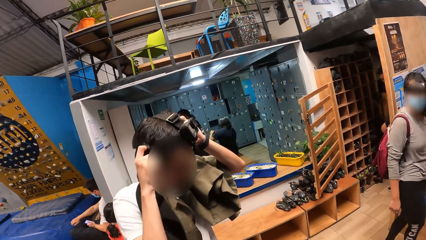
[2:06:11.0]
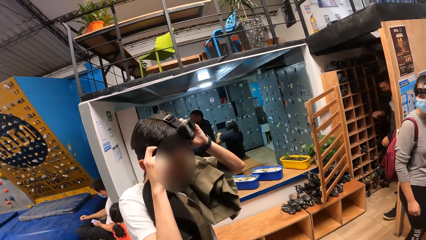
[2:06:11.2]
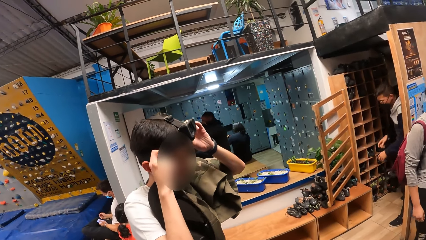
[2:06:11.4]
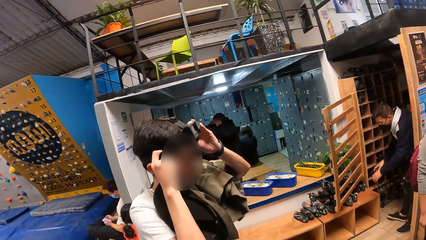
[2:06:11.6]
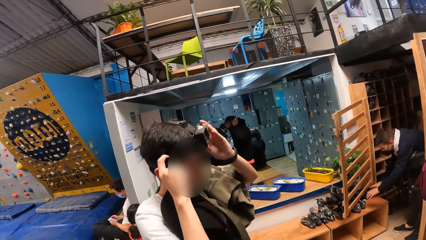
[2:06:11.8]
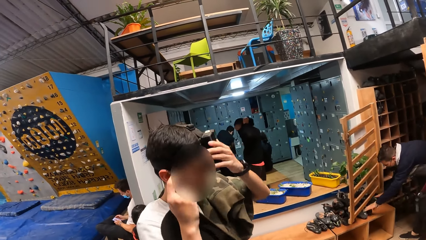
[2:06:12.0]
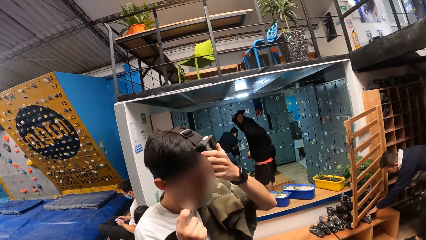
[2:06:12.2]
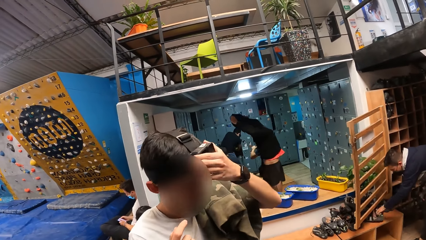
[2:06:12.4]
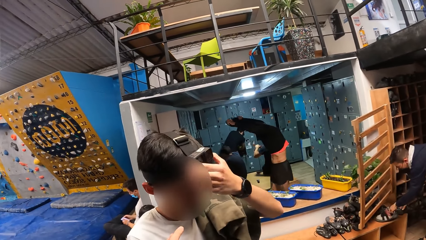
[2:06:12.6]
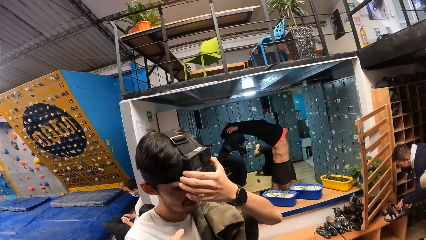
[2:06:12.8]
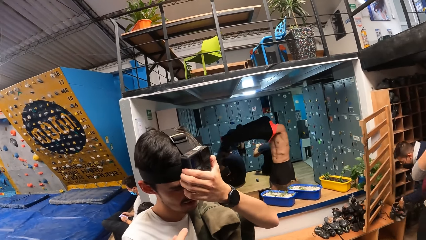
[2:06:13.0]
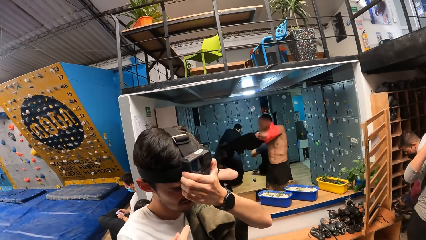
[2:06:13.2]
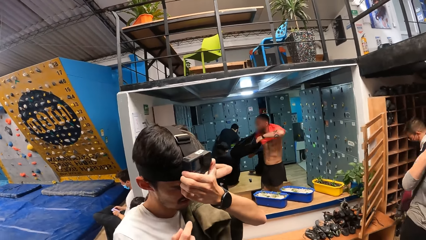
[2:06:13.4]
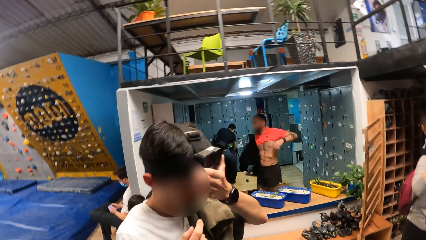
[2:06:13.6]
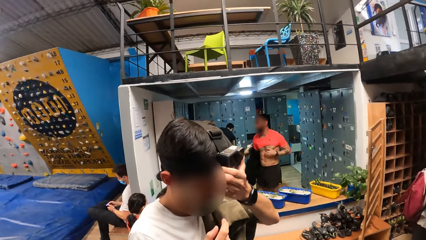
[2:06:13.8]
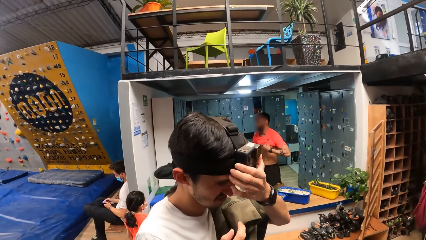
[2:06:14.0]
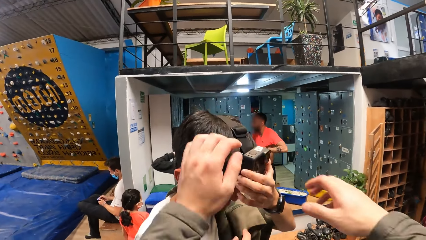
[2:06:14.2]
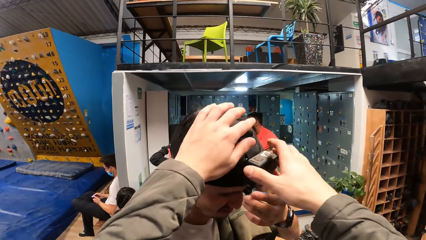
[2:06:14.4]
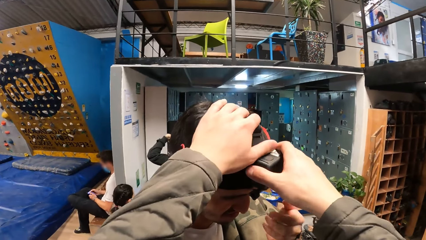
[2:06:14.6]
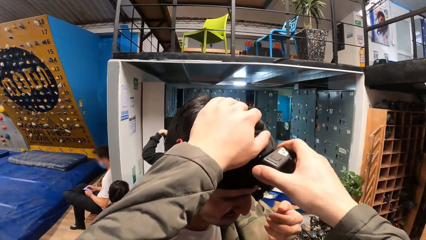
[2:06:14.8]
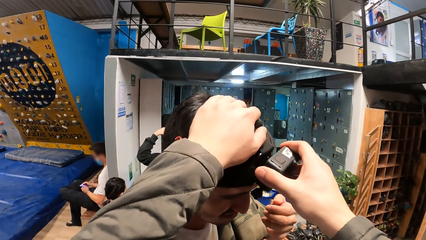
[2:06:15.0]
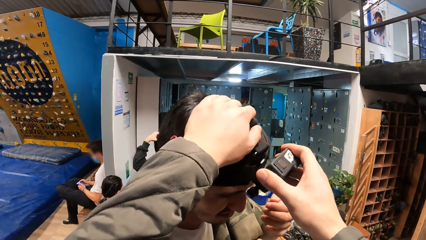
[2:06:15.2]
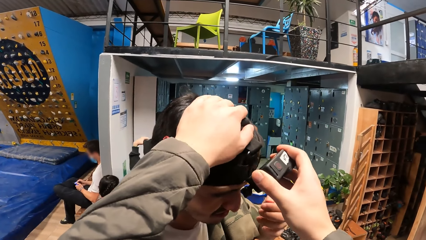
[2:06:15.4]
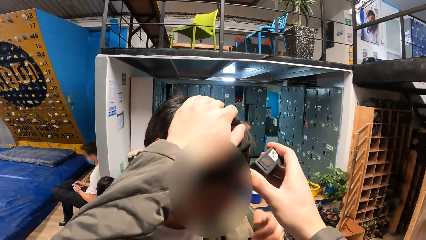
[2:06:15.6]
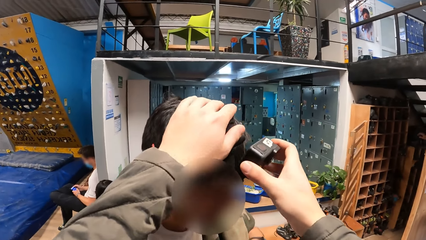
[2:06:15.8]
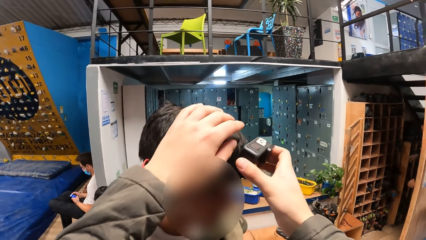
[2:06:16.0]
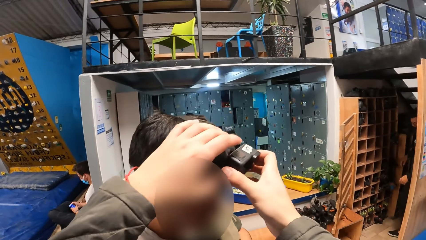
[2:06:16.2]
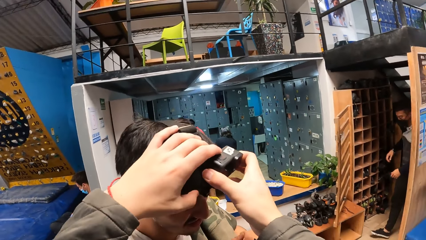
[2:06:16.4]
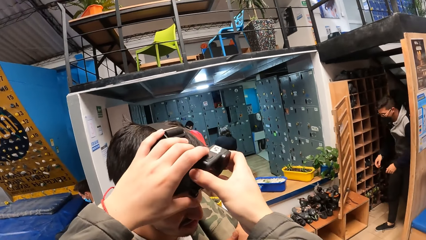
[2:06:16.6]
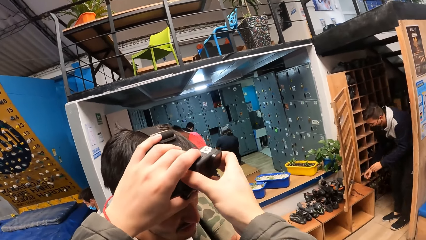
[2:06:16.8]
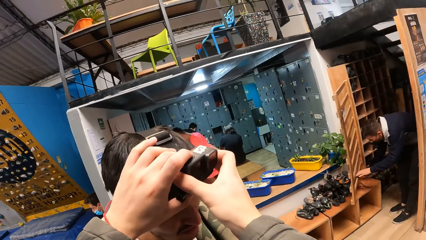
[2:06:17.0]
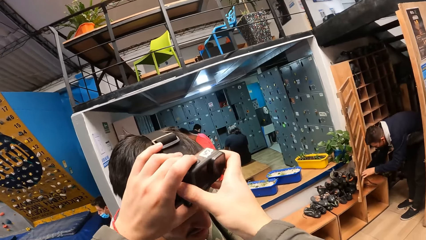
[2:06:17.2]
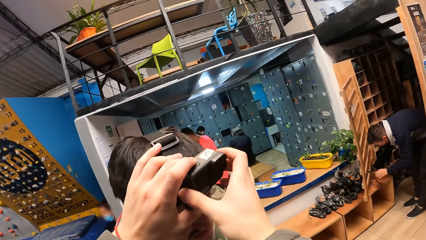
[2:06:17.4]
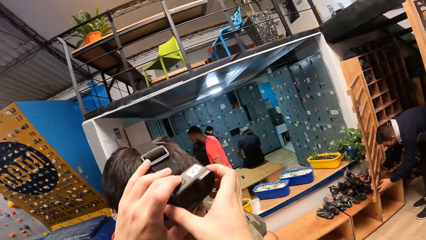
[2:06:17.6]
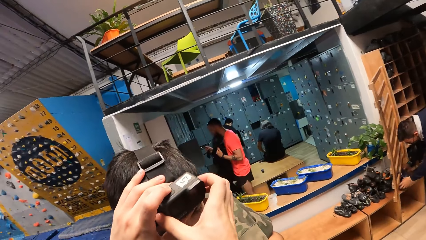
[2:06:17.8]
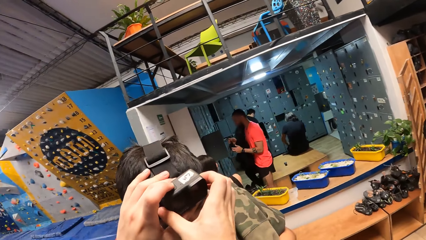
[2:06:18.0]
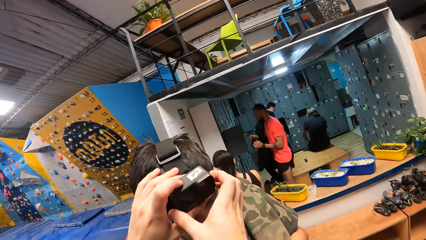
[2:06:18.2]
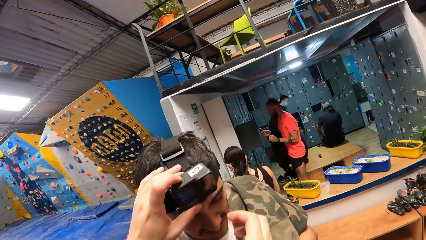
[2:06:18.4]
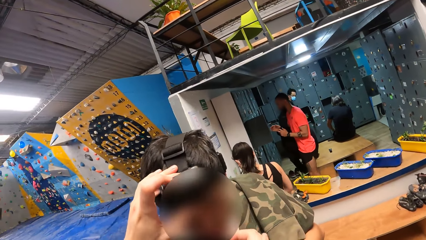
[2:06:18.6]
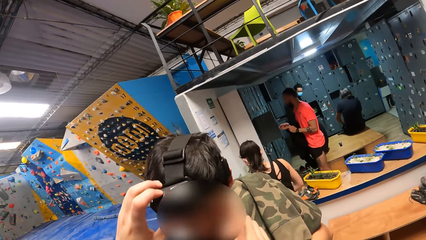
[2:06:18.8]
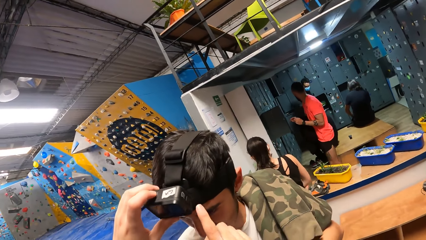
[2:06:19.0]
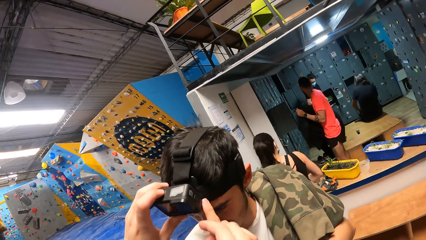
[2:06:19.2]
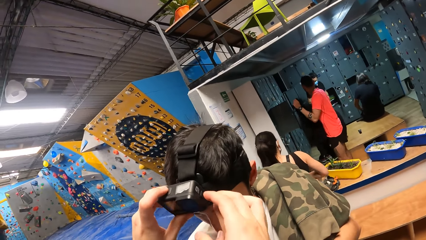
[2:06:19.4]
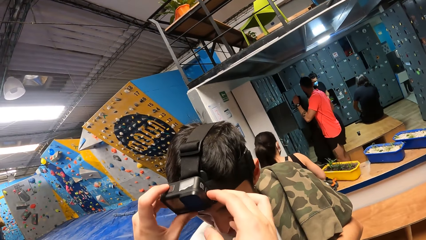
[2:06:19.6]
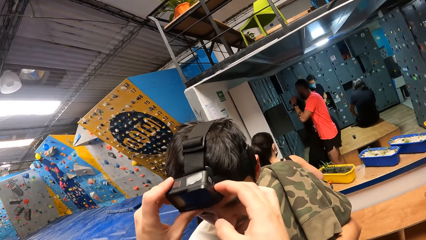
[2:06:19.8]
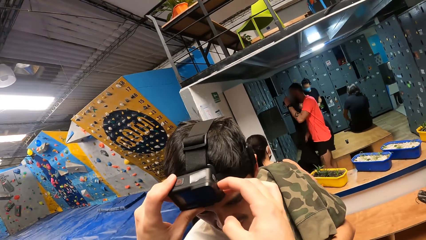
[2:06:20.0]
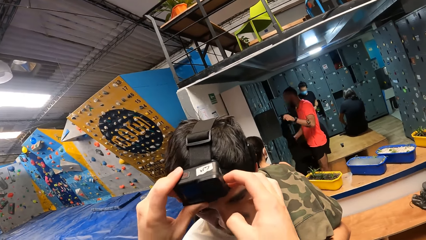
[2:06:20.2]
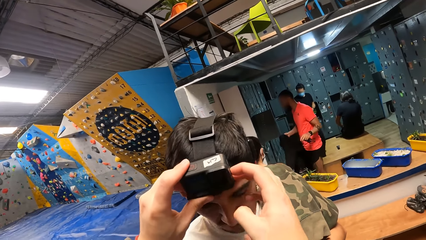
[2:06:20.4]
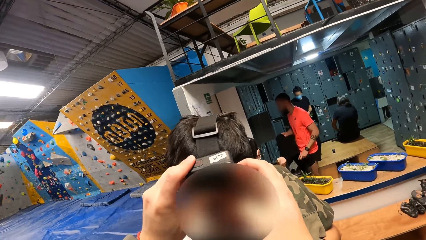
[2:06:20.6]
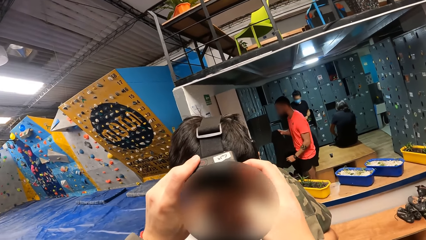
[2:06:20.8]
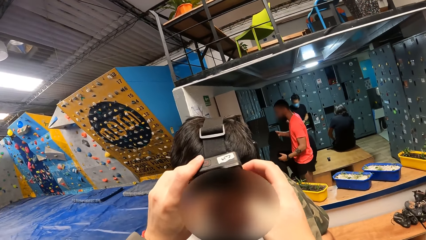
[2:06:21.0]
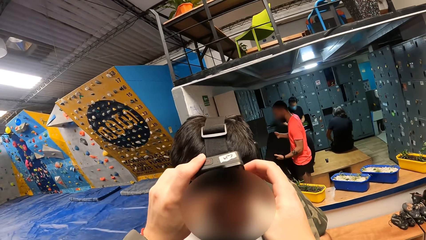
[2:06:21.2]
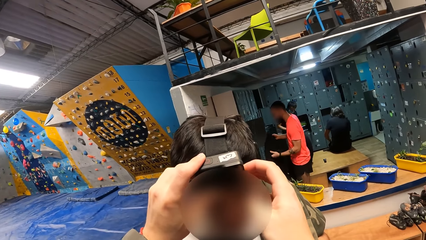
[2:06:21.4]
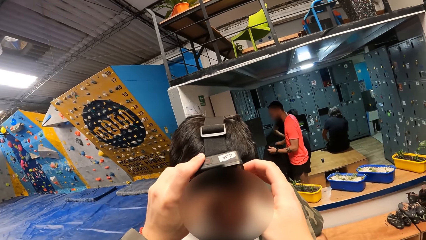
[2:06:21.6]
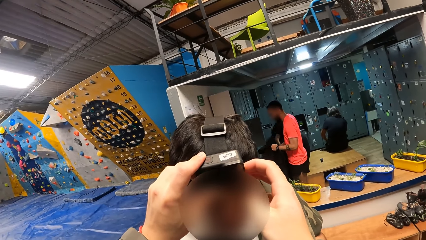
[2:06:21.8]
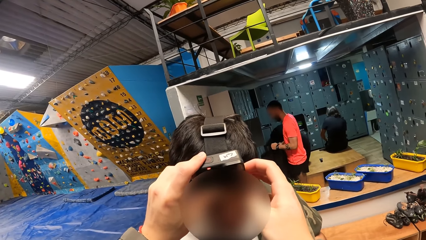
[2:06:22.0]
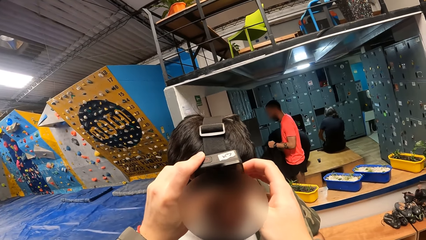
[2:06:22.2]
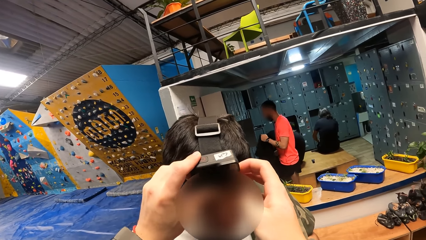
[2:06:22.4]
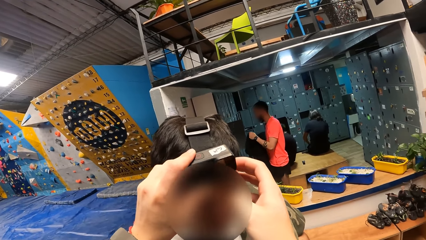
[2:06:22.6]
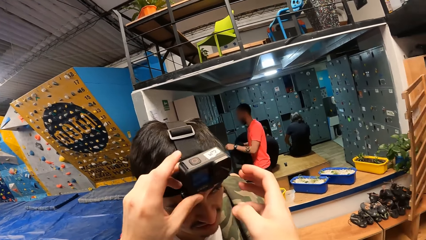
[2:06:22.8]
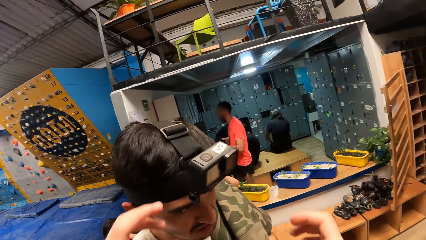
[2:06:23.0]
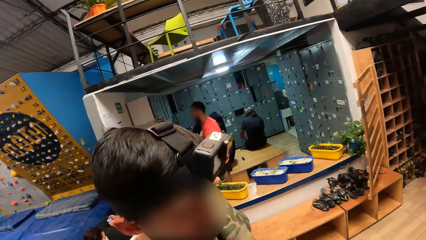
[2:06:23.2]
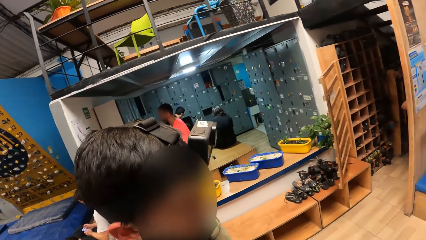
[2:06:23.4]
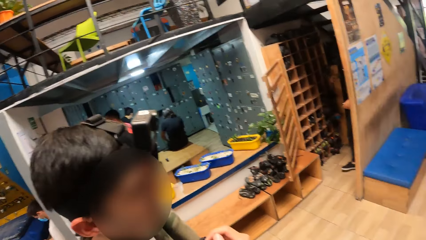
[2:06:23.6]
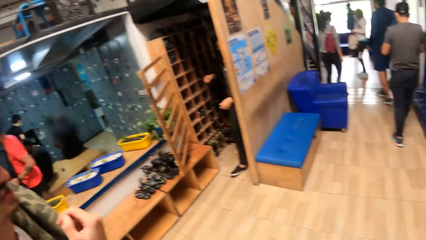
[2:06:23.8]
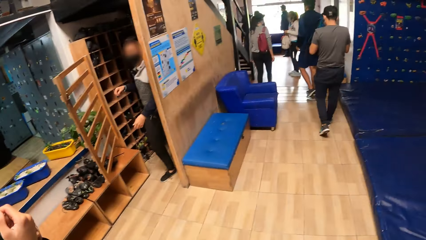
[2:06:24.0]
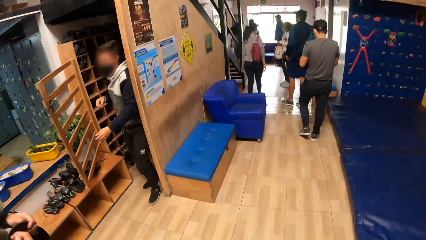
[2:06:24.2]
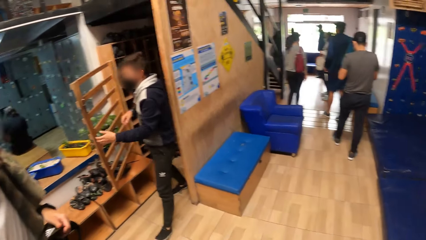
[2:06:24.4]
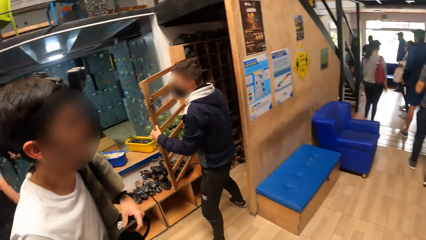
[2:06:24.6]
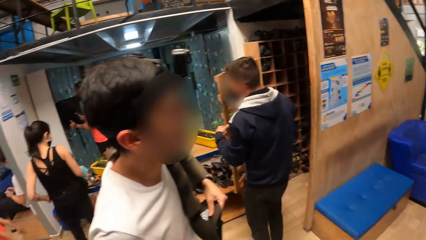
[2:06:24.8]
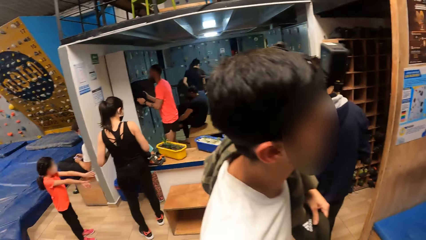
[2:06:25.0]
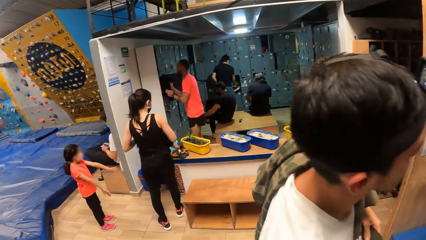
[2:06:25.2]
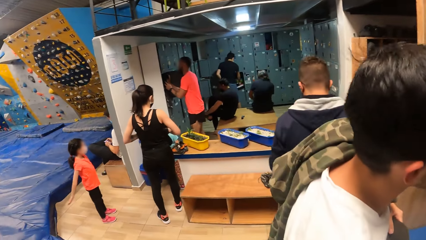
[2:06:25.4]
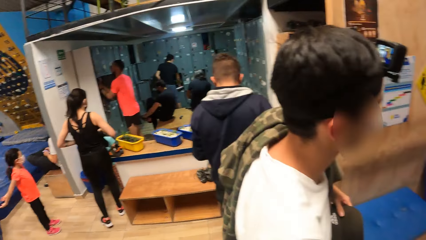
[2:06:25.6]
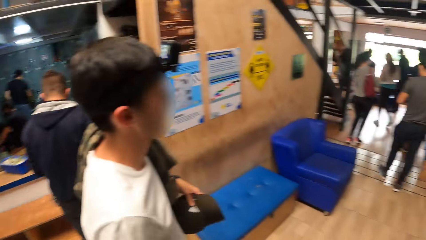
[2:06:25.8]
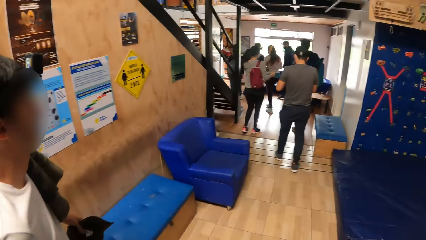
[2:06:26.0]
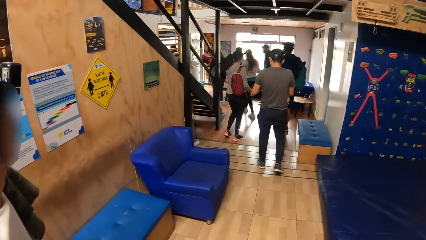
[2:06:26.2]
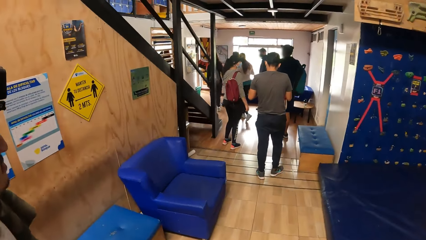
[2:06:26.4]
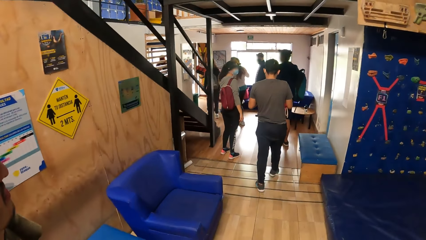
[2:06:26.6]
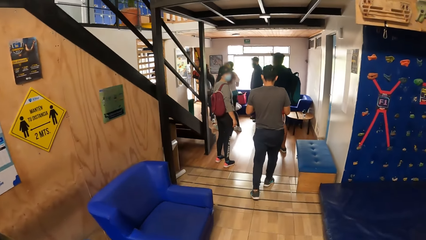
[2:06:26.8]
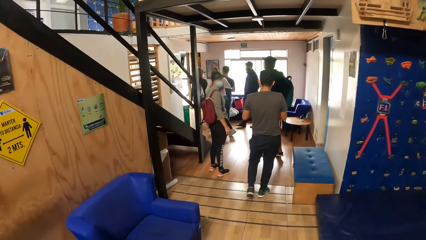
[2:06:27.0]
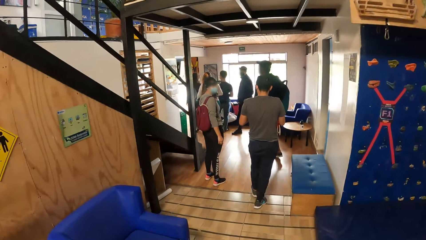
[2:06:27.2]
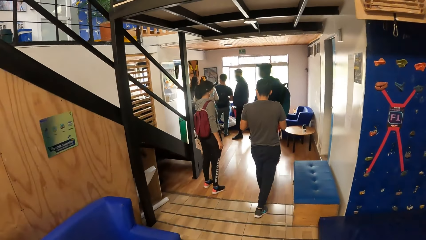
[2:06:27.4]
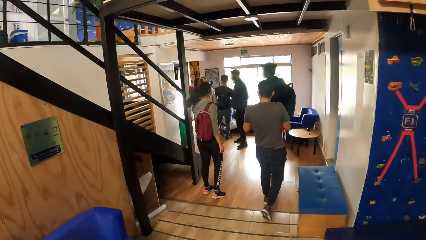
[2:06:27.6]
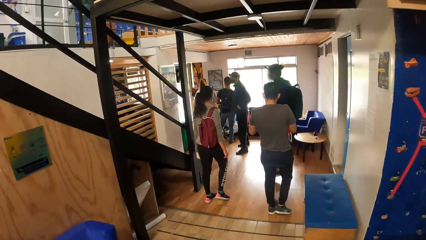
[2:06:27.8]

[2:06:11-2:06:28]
The camera wearer looks at a man. The man adjusts the camera with his left hand. The camera wearer interacts with the man. He adjusts the camera on the man's head with his hands. He adjusts the camera on another man's head with both hands. He looks around the room.
